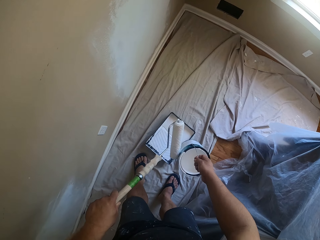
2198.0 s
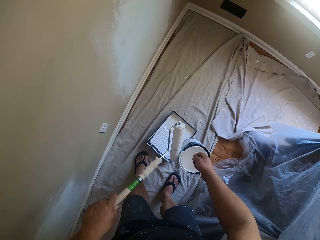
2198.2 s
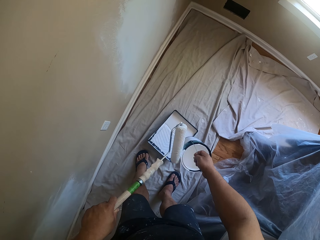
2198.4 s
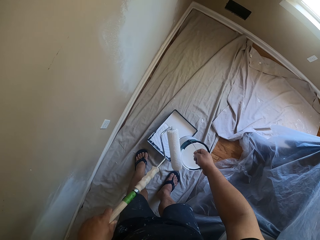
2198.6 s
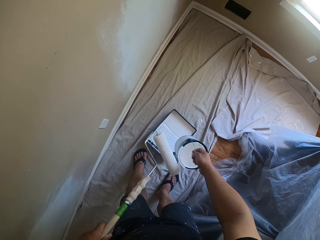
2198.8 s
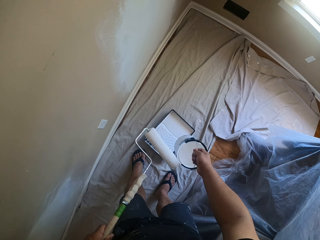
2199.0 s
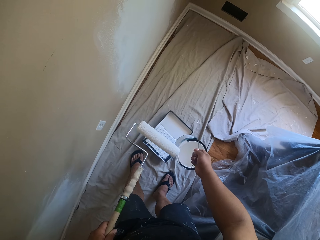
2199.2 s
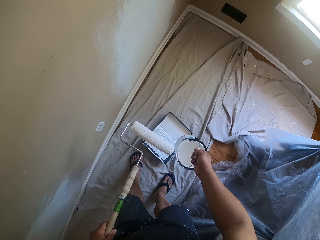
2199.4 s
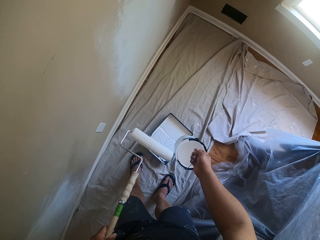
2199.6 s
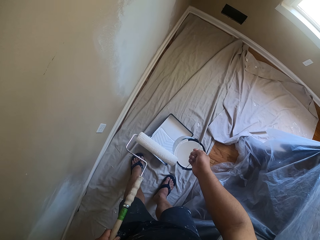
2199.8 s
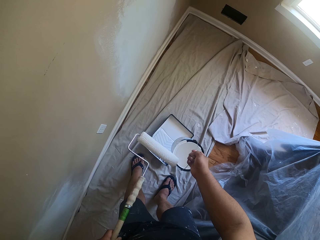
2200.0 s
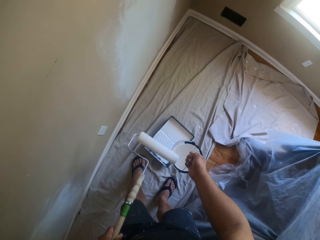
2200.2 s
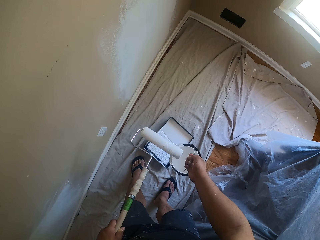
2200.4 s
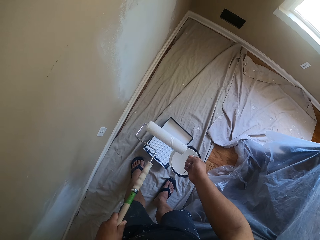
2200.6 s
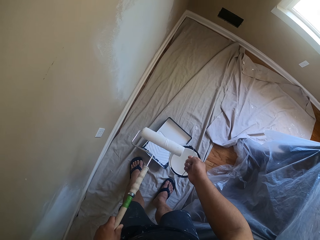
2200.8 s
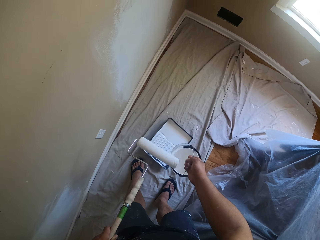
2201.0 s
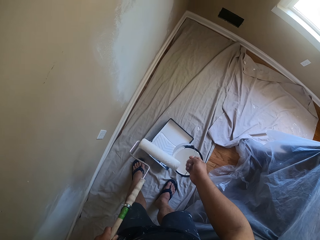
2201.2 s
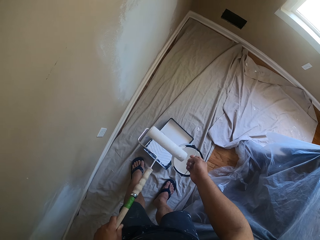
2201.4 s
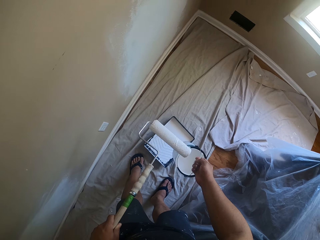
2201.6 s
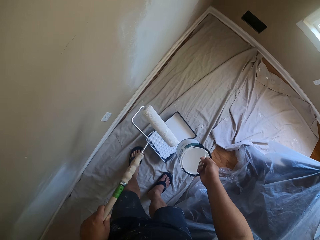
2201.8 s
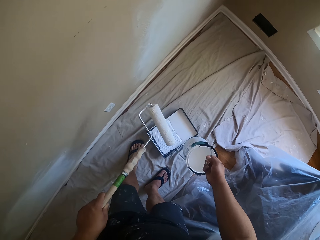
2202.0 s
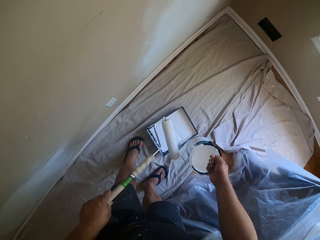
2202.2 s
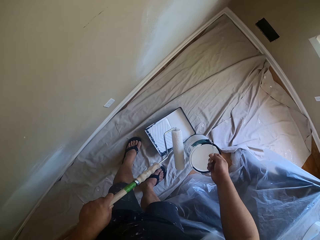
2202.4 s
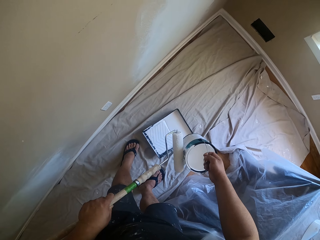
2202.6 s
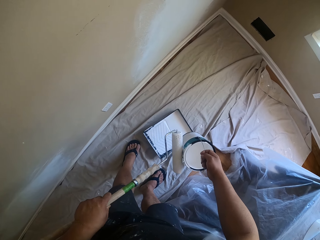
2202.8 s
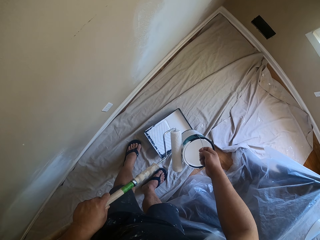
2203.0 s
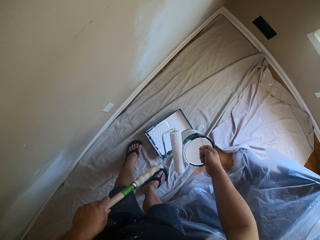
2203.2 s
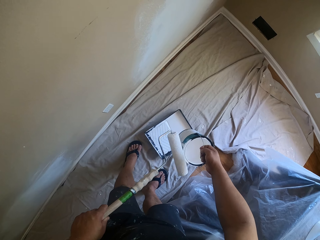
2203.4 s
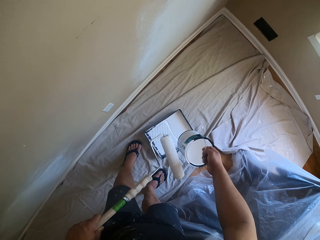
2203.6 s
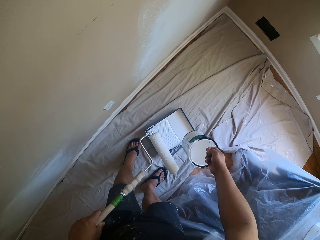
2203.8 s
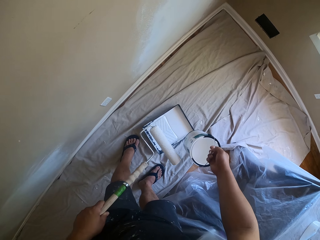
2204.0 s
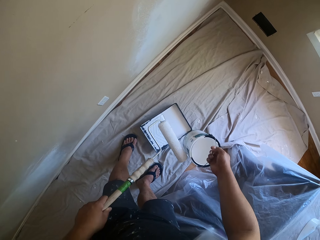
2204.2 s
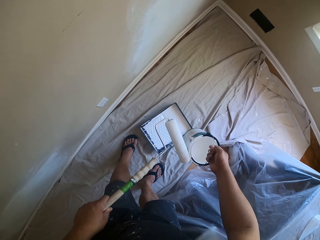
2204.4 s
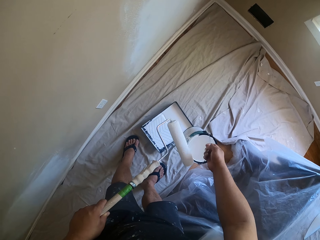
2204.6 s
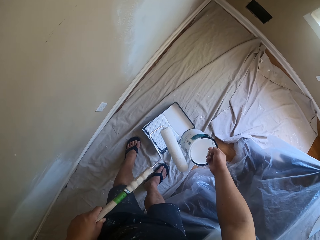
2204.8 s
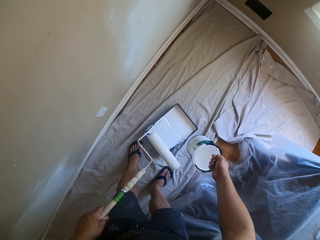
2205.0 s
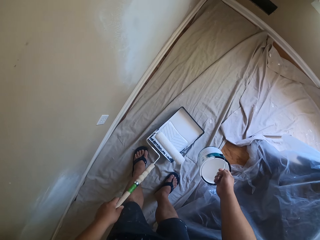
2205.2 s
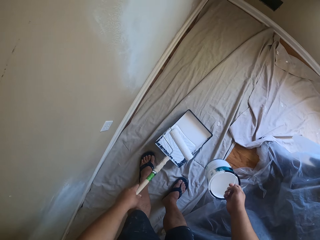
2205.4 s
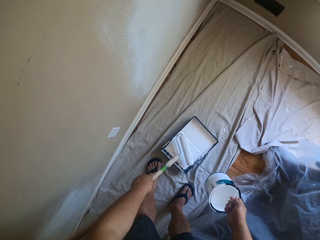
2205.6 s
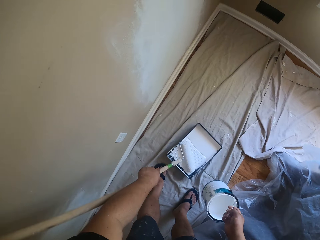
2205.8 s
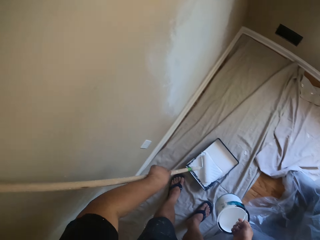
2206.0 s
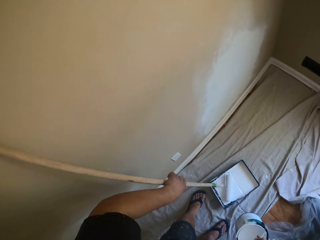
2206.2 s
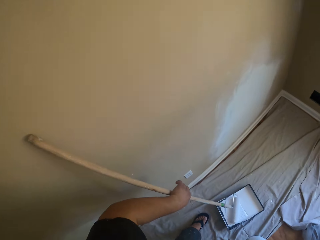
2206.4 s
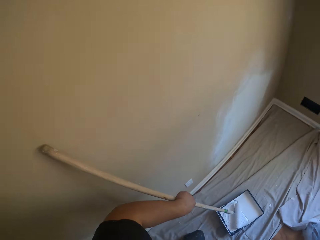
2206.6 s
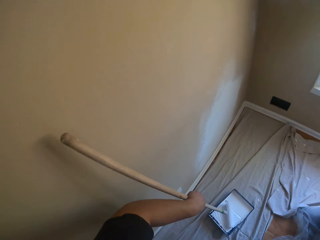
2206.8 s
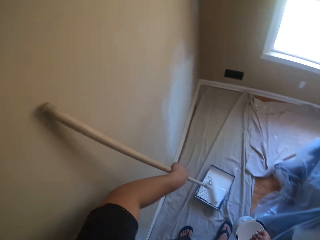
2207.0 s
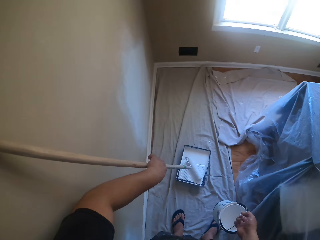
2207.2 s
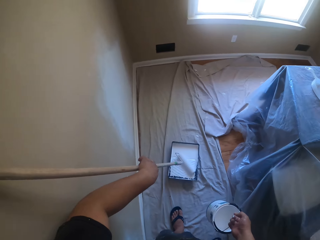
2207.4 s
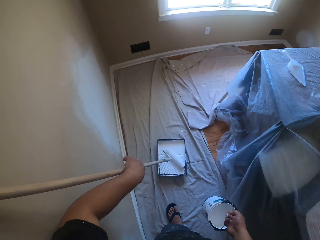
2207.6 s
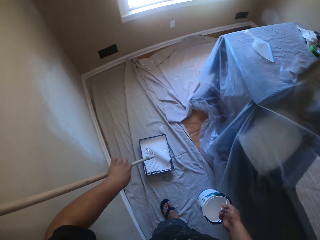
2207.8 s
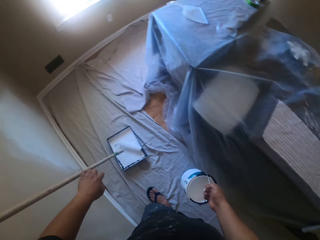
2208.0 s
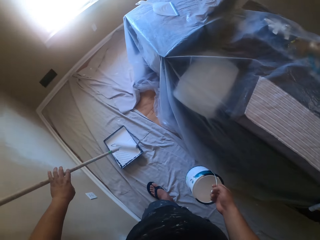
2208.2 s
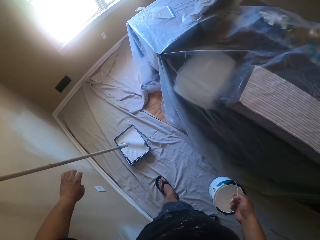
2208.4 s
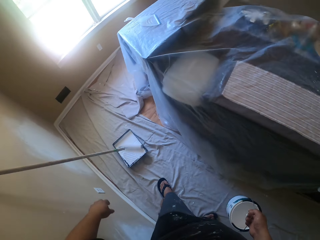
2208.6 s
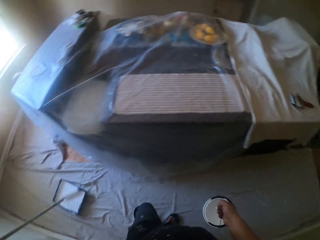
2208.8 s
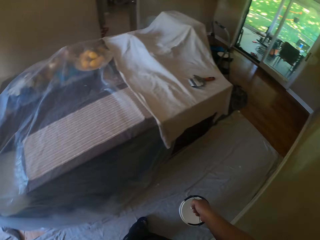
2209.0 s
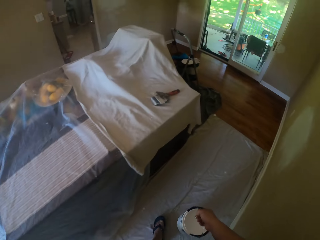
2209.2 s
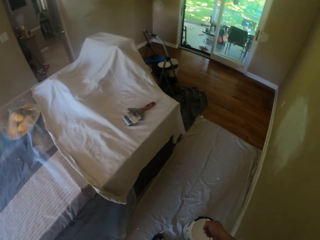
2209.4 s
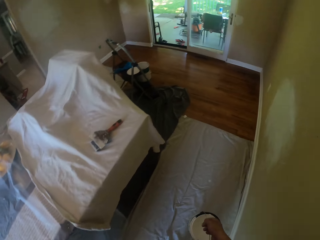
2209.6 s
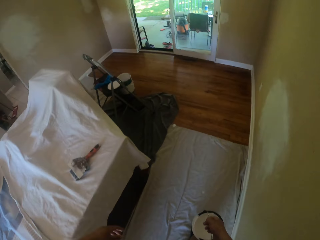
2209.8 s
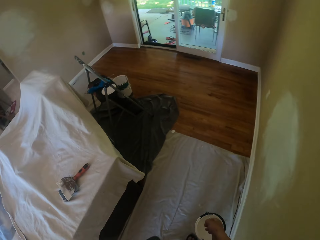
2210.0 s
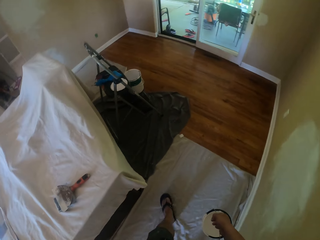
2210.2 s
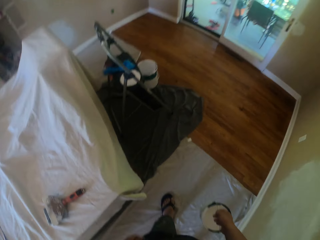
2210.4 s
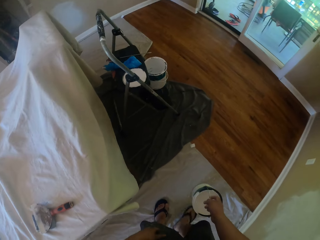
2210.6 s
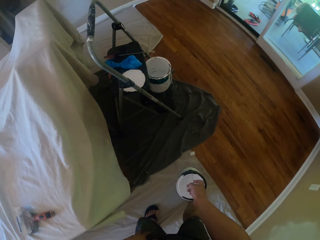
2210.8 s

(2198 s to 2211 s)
The camera wearer drops the paint roller inside the tray. They lean the paint roller on a wall. They walk towards the ladder.

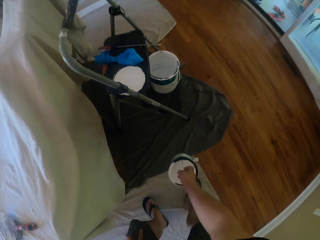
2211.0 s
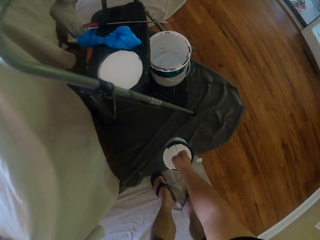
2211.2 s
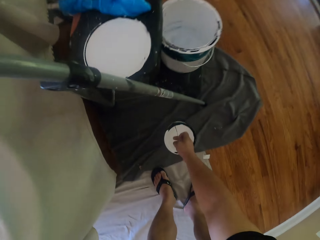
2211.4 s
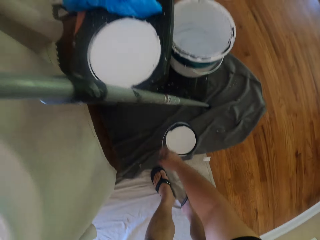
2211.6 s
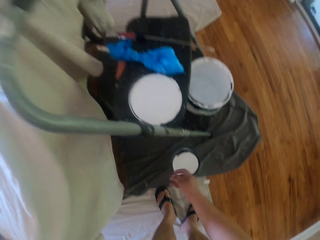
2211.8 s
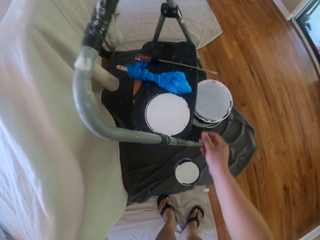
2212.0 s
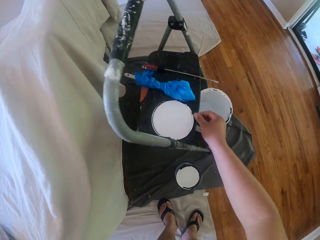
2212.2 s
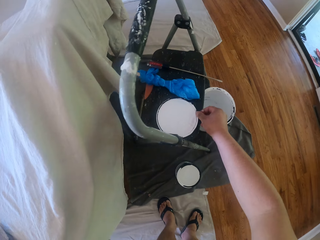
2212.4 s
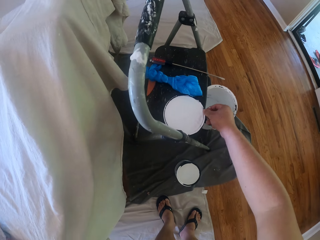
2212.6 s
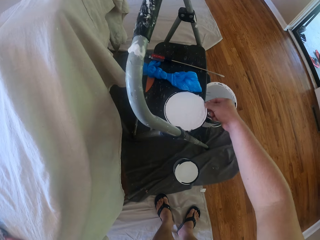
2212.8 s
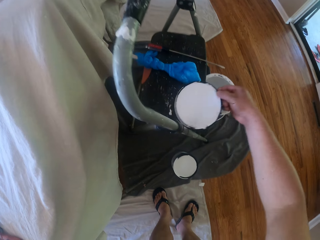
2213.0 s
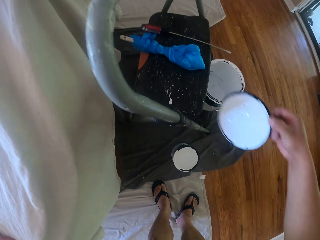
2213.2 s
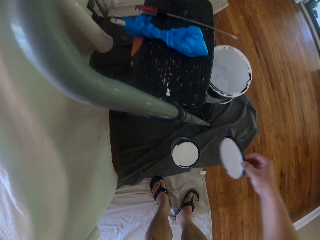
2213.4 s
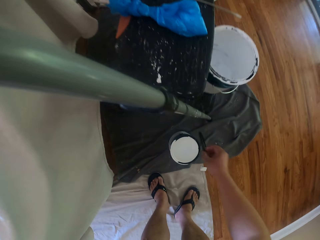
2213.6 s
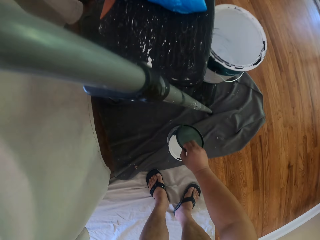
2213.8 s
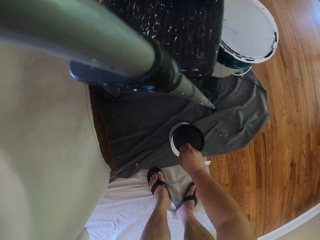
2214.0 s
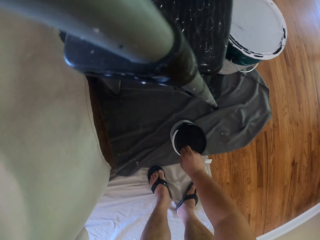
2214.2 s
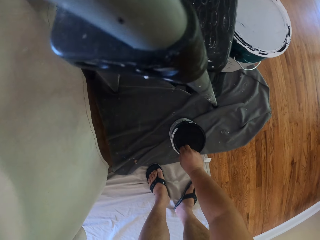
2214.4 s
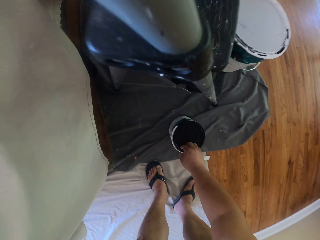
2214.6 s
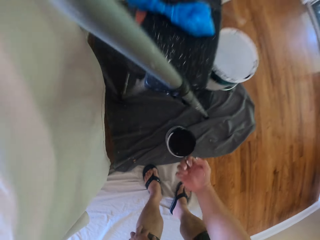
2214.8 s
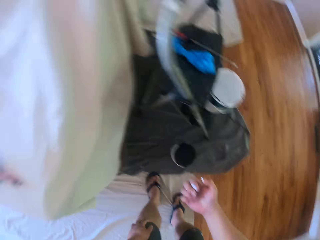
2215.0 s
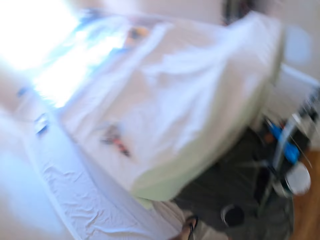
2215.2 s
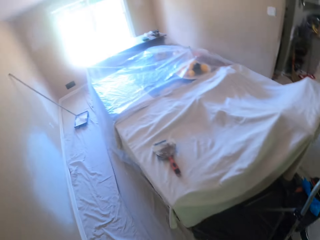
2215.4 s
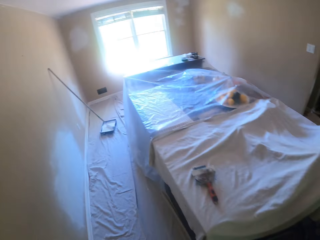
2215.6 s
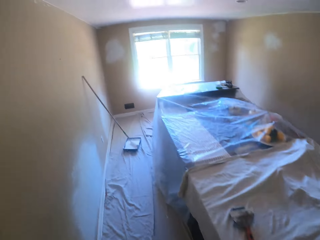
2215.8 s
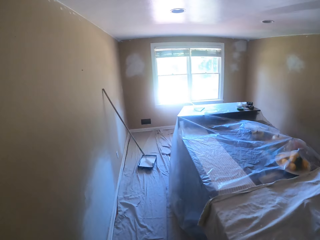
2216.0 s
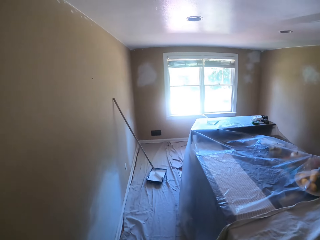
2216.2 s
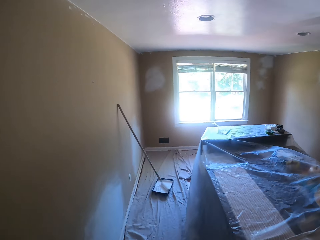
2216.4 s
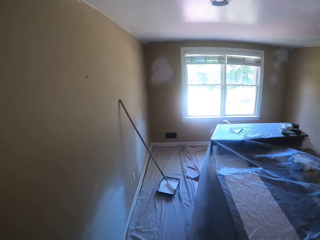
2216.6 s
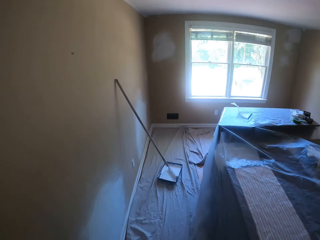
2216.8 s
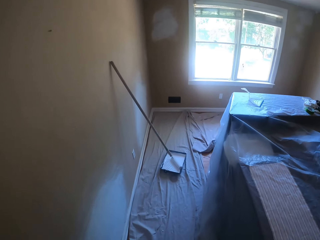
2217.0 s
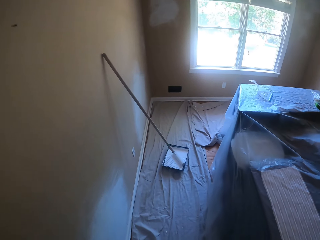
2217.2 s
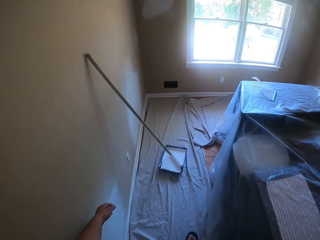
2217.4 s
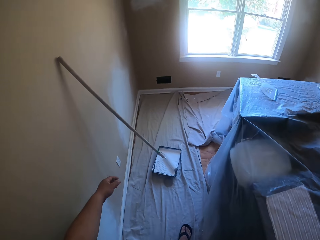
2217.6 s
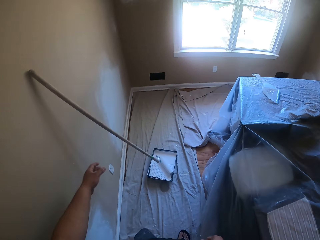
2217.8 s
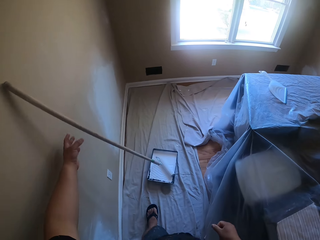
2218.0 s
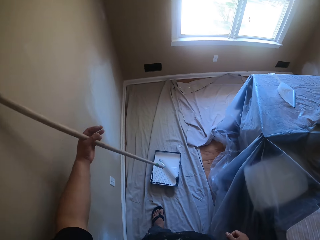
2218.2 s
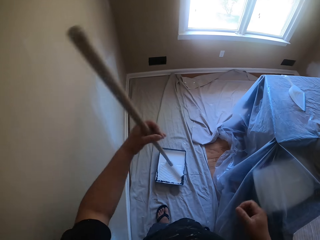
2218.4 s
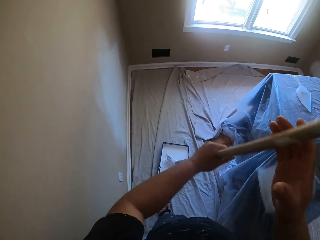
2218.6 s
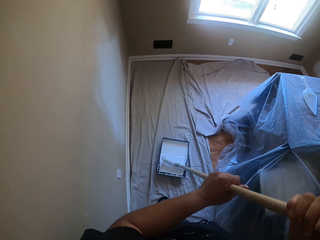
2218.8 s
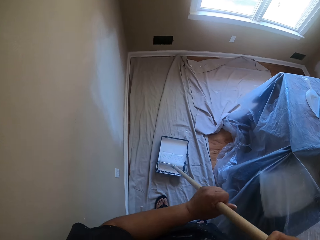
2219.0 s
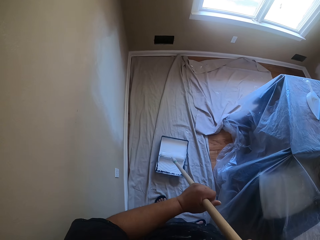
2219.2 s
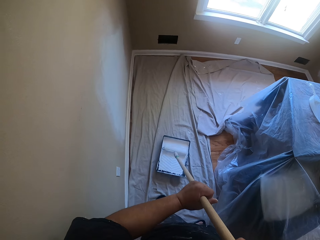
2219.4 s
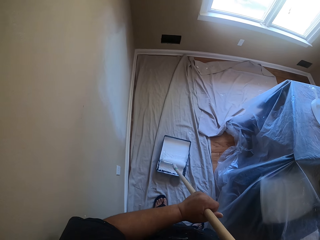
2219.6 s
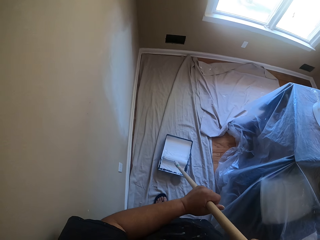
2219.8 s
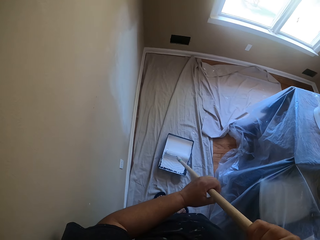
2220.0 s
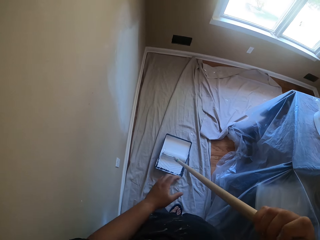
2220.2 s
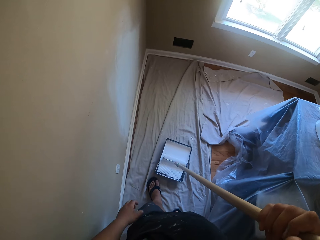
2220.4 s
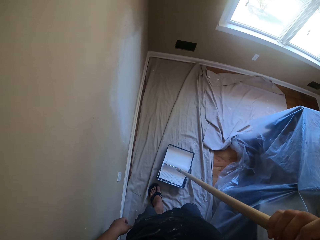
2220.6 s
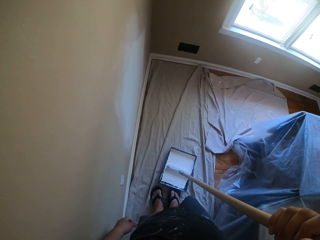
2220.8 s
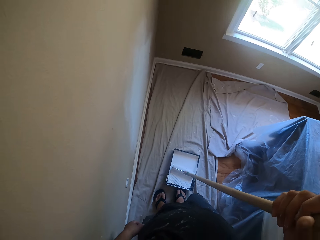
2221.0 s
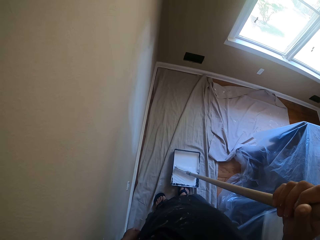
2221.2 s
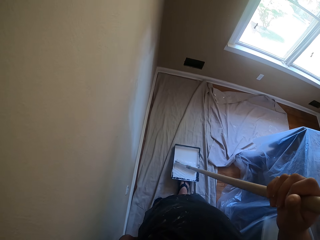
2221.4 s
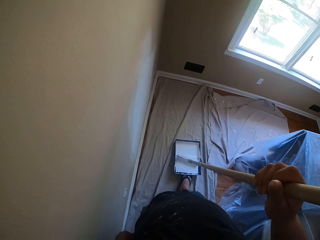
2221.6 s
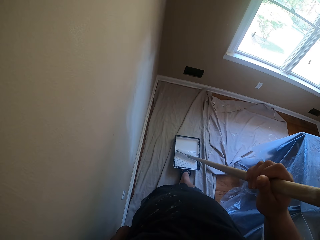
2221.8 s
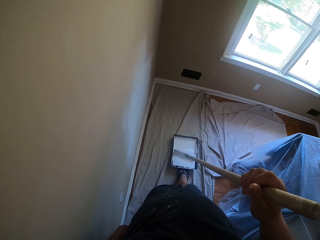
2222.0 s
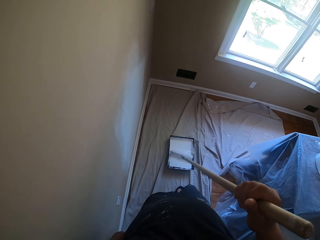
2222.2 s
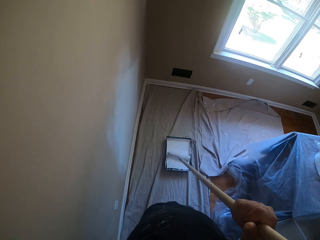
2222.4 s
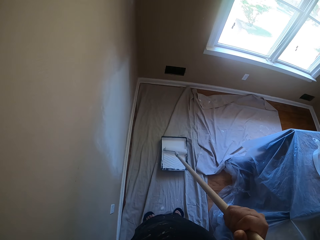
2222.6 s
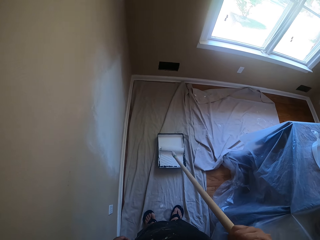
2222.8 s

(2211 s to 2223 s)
The camera wearer drops the paint can on a drop cloth on the floor beside the ladder. He picks up the lid on the ladder with his right hand. He covers the paint can with the lid. He looks at his fingers. He walks towards the paint roller and tray. He picks up the paint roller with his left hand. He holds the paint roller with both hands. He scoops paint from the paint tray with the paint roller. He lets go of the paint roller with the left hand. He pushes the paint tray with his right foot. He scoops paint from the paint tray with the paint roller again.
